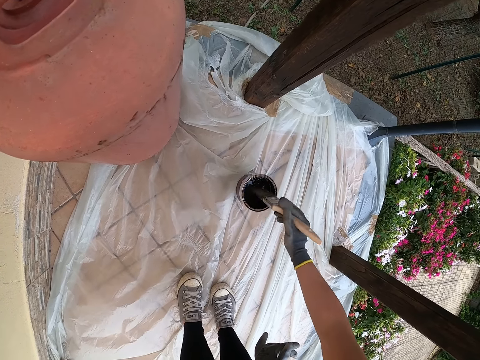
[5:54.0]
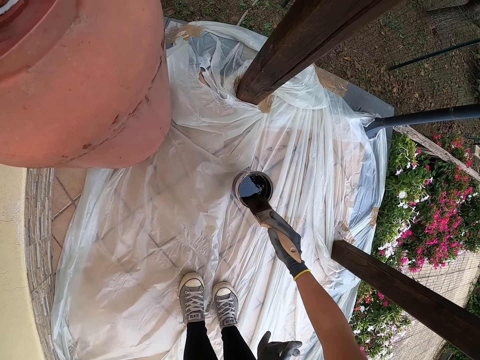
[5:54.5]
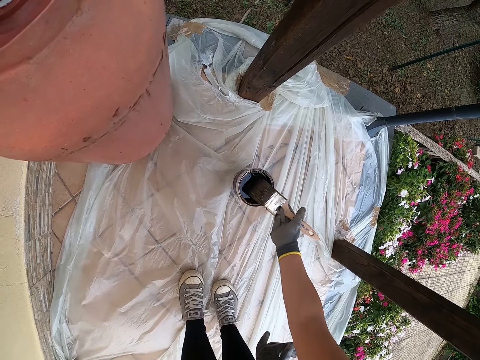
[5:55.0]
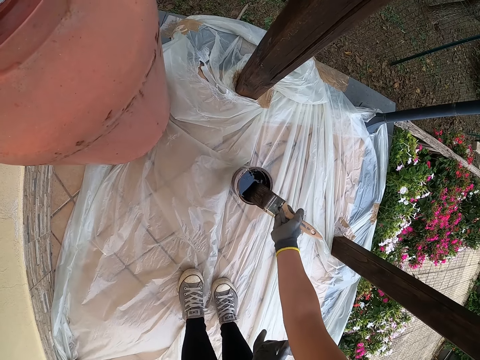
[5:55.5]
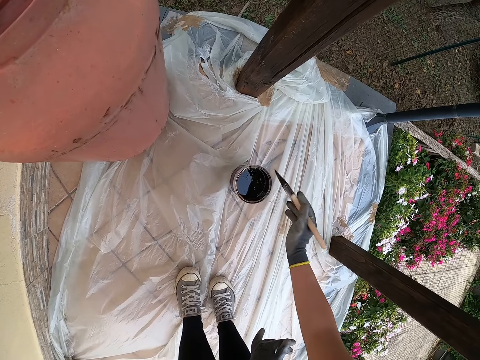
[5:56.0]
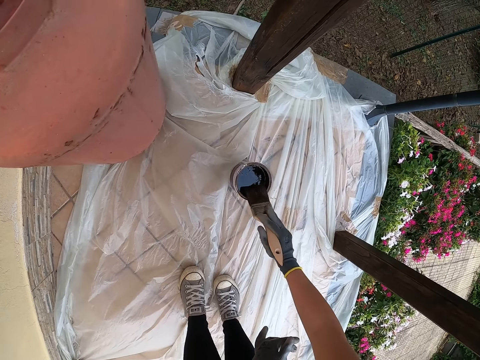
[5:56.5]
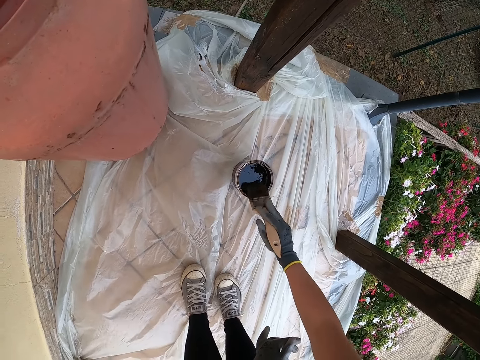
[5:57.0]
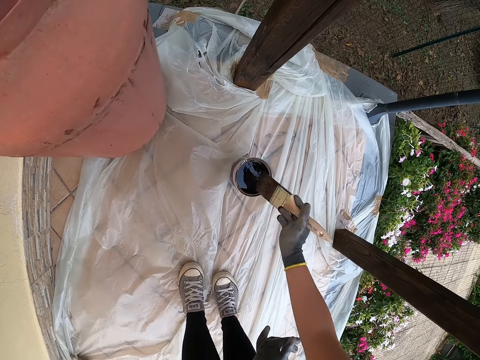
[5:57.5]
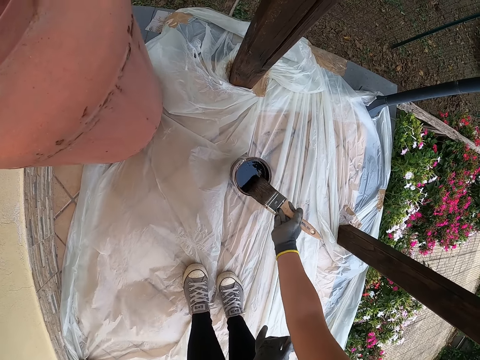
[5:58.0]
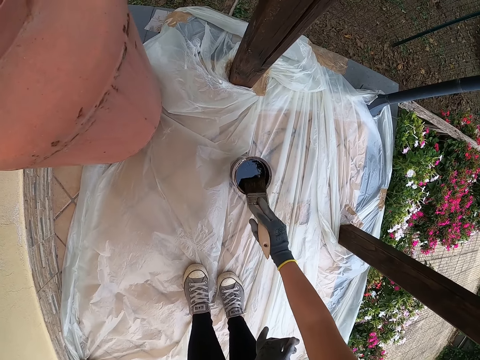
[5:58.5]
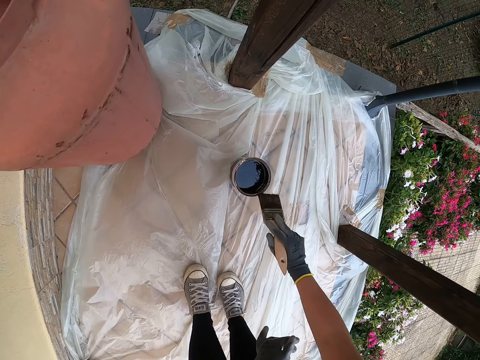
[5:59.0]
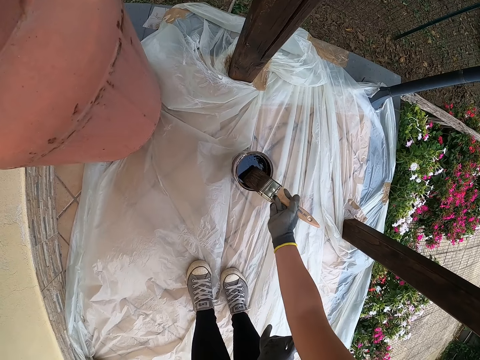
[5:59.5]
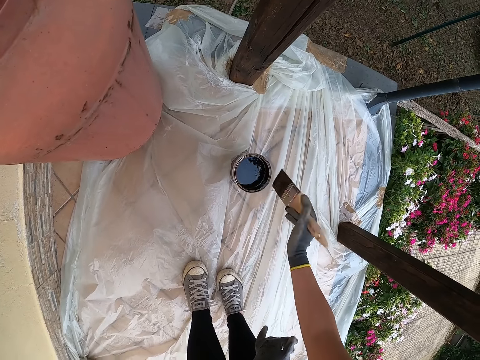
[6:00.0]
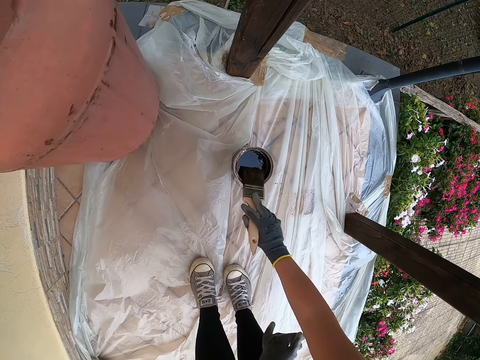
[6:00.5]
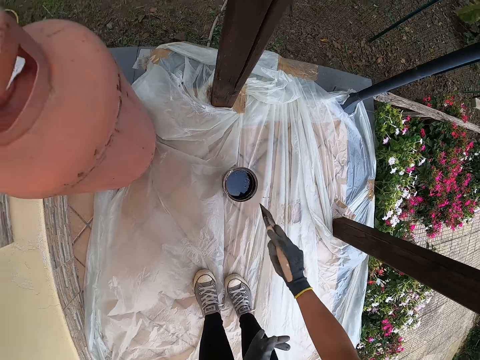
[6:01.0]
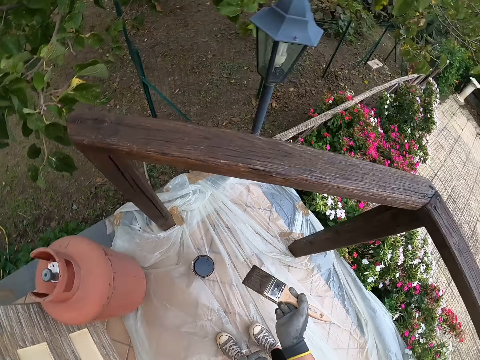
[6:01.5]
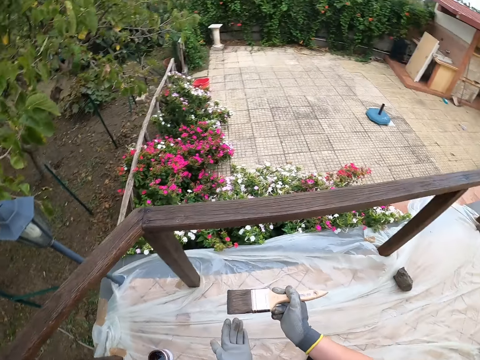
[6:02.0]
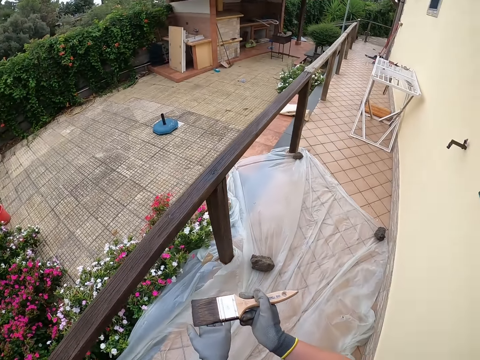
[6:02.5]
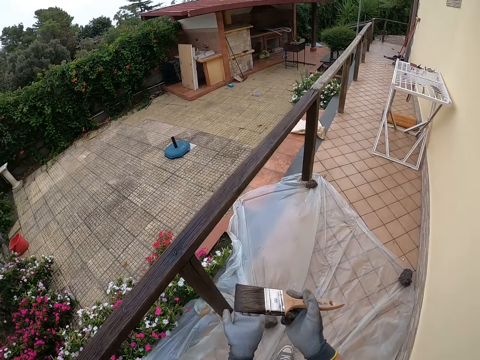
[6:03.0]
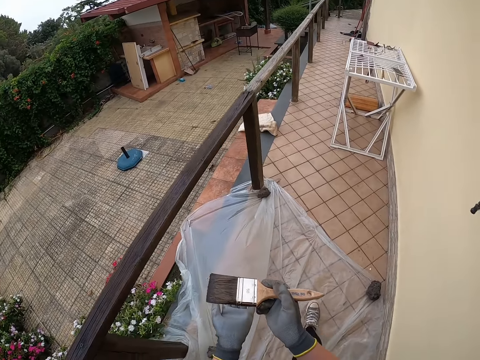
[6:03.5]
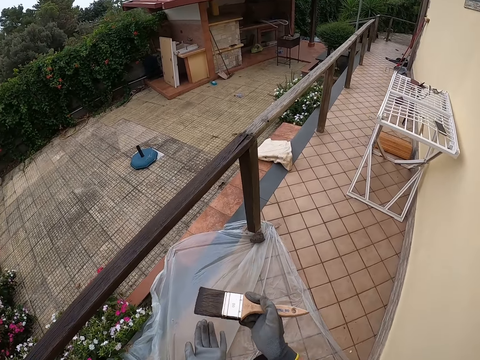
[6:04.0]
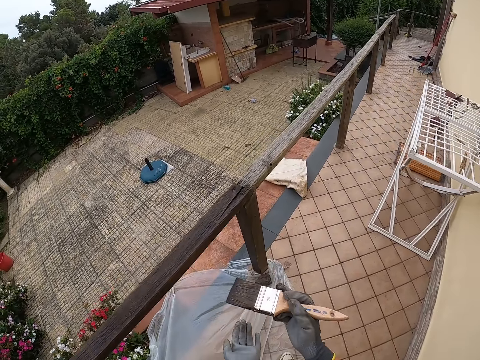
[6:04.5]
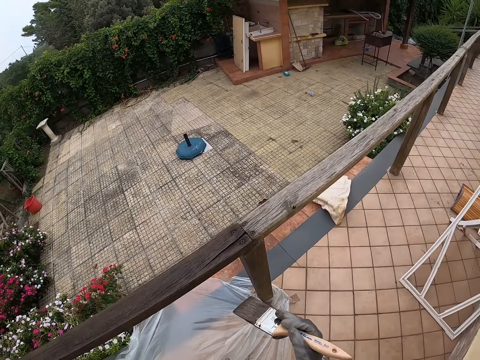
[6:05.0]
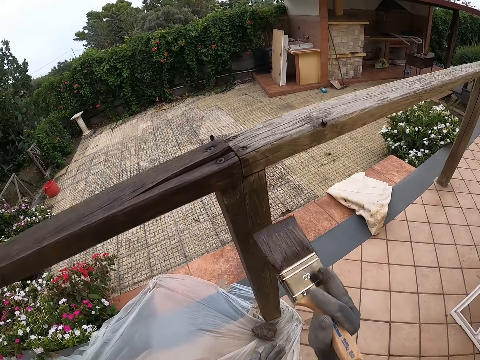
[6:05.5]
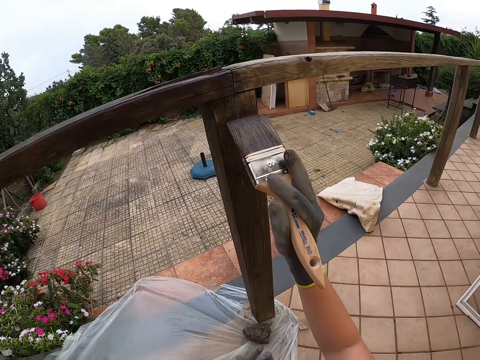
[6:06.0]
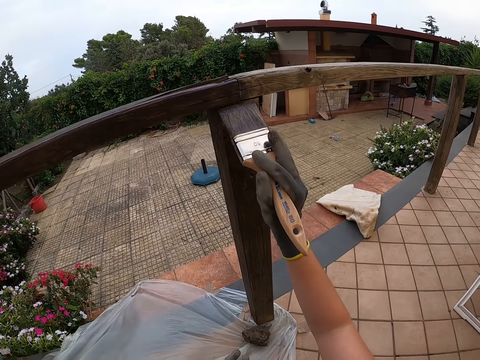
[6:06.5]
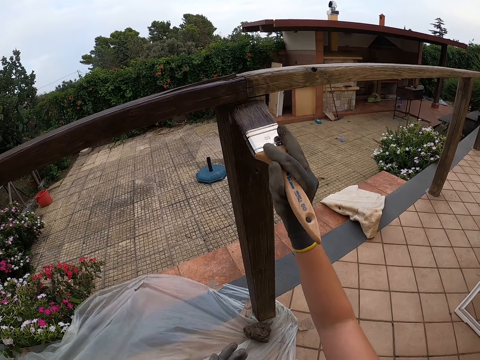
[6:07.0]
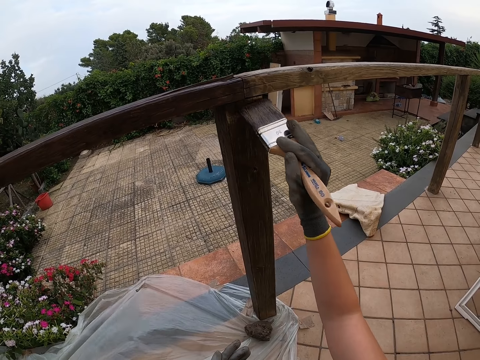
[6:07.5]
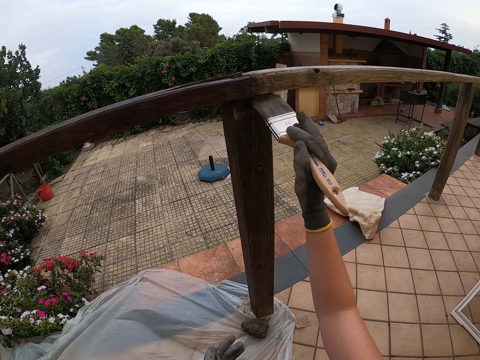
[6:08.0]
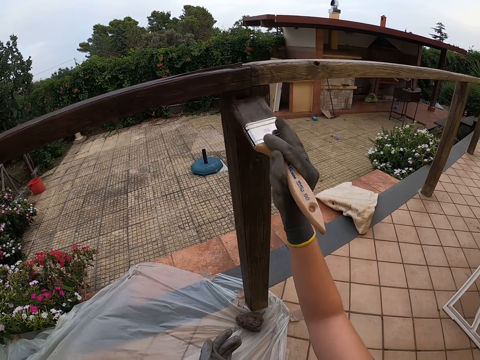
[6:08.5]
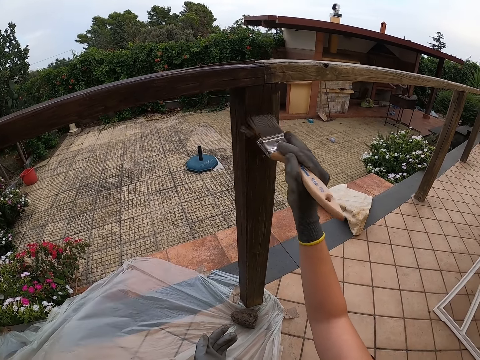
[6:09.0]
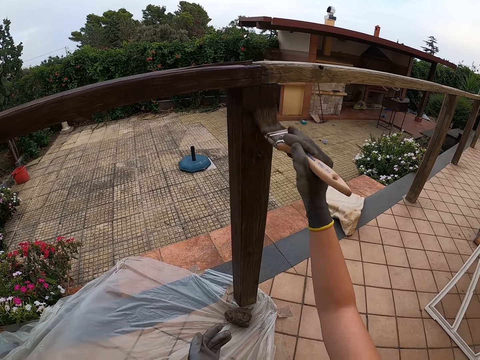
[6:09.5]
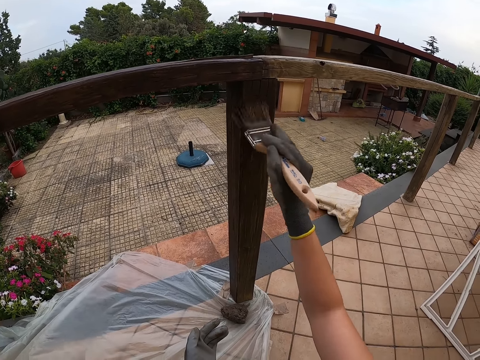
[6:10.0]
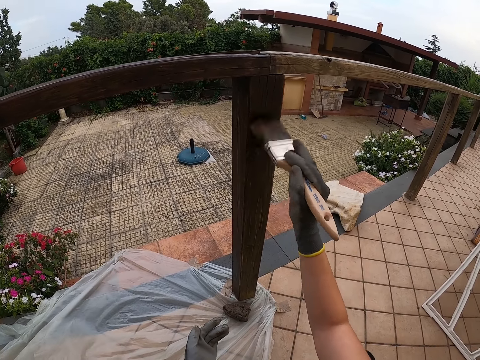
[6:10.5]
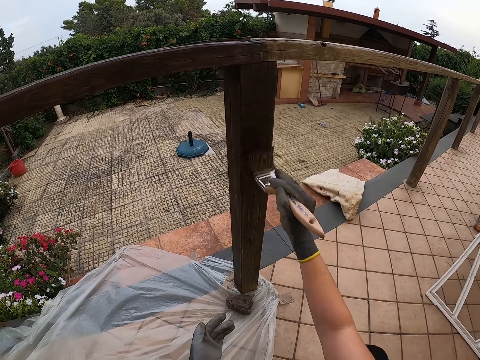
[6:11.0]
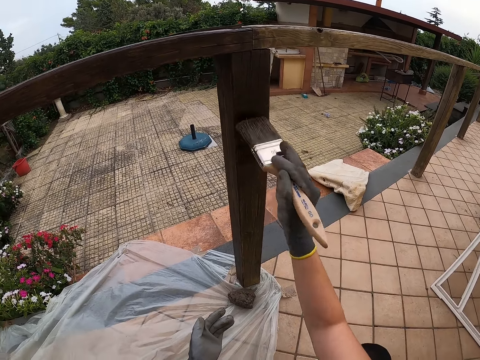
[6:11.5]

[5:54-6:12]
The camera wearer walks back to the post of the railing. She puts her left hand under the paintbrush. She squats on the verandah. She paints the post of the railing.

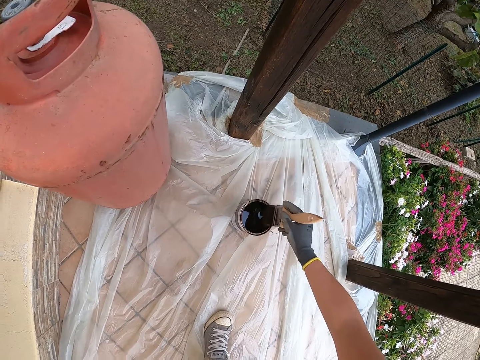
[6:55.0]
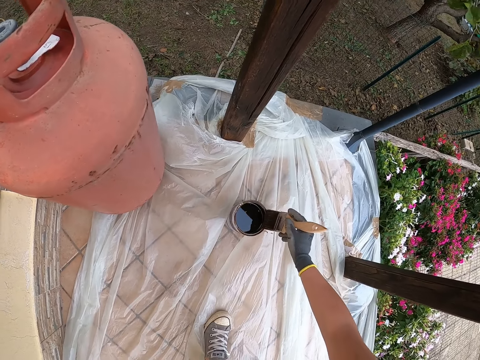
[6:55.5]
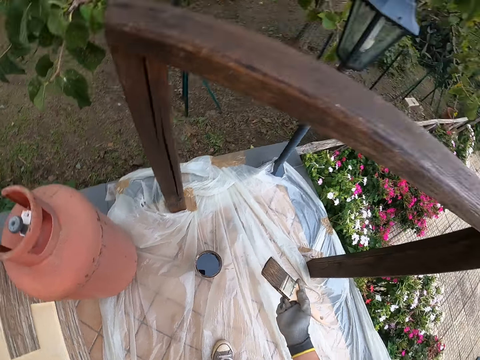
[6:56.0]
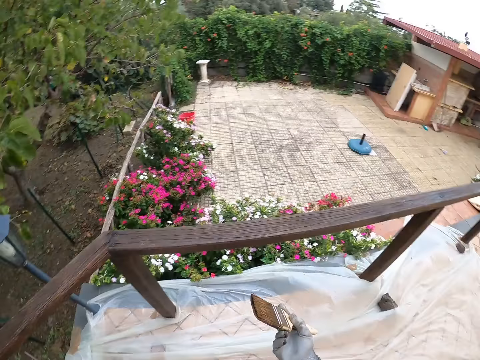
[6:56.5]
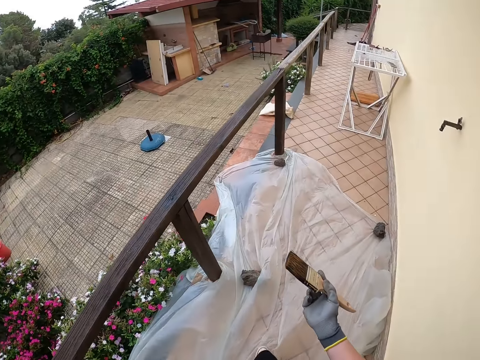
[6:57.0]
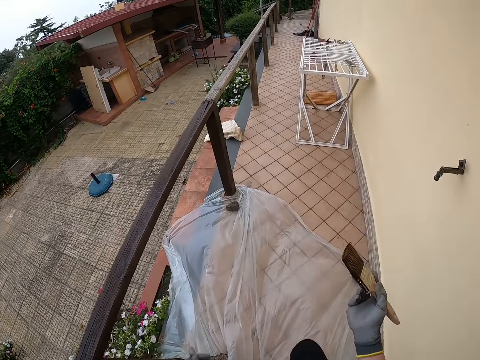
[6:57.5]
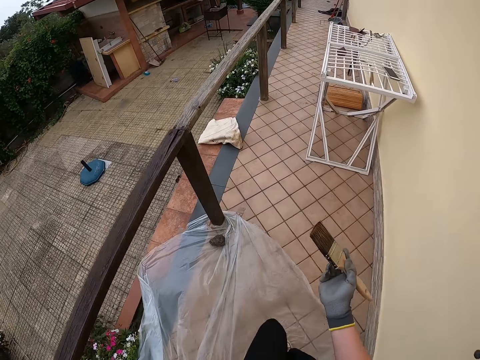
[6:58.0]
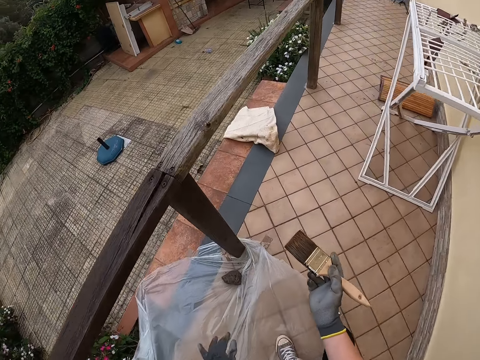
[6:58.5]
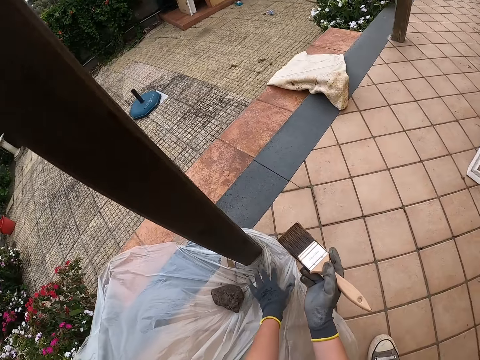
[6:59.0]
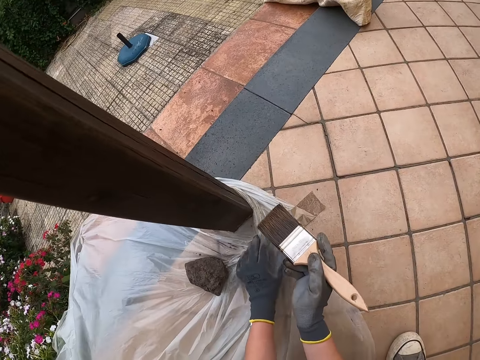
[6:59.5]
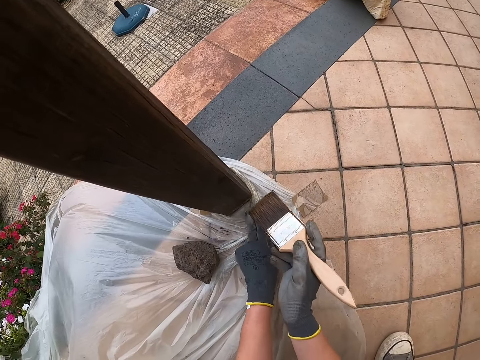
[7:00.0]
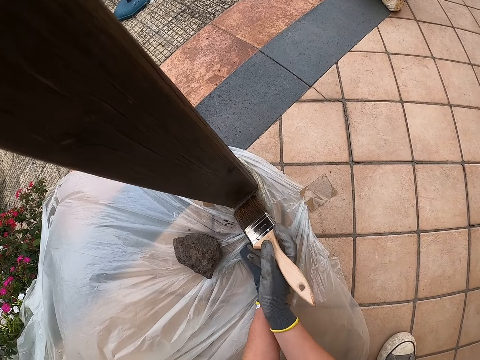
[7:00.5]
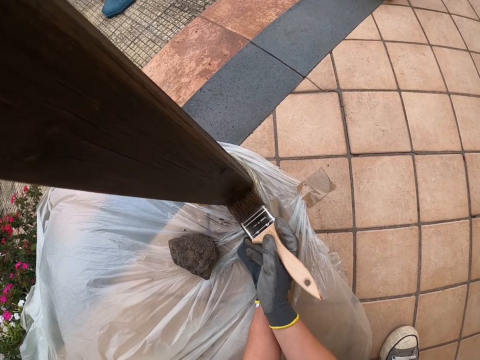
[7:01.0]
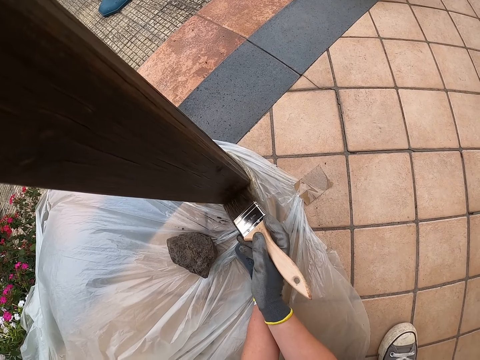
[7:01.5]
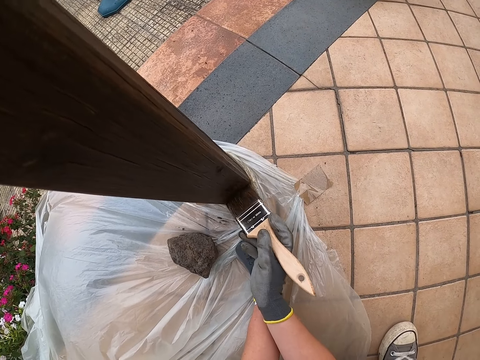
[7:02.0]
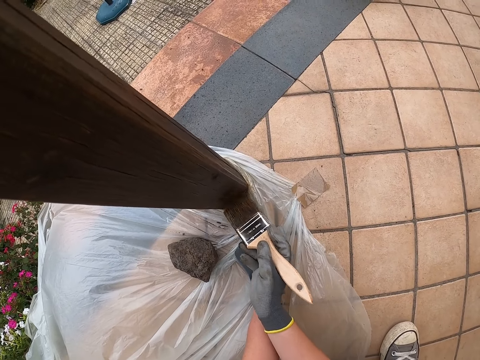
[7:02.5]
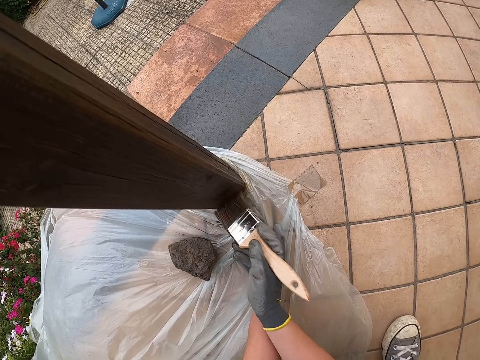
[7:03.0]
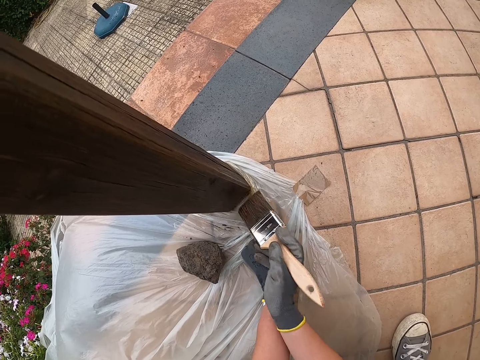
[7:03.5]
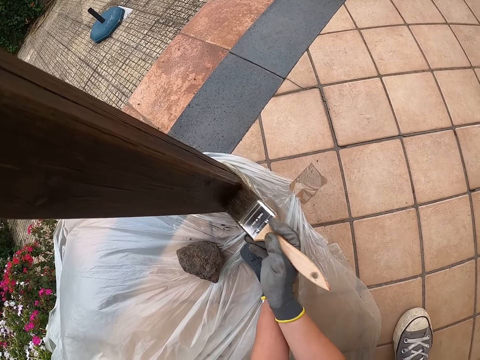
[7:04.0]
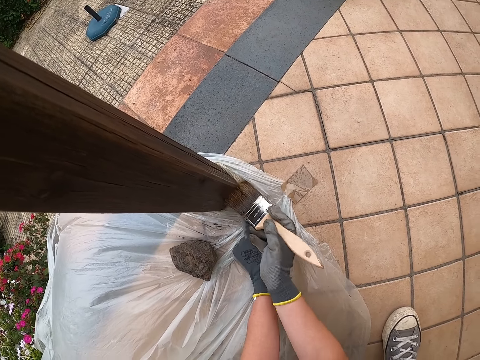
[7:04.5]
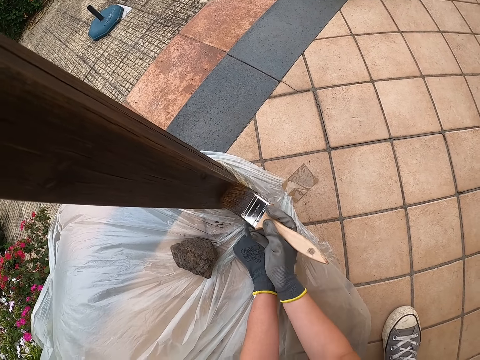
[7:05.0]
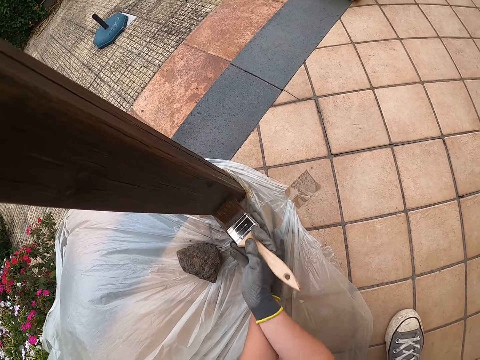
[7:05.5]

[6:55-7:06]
The camera wearer removes excess paint from the paint brush. He walks back to the post of the railing. He squats on the verandah and stretches the polythene sheet with his left hand. He paints the post of the railing.
